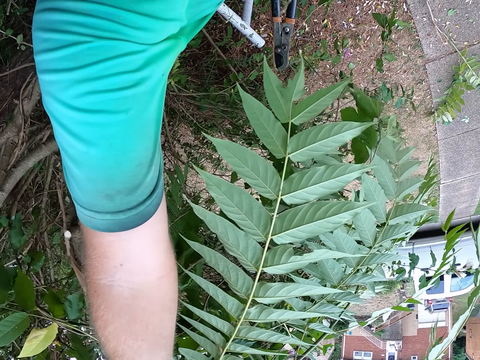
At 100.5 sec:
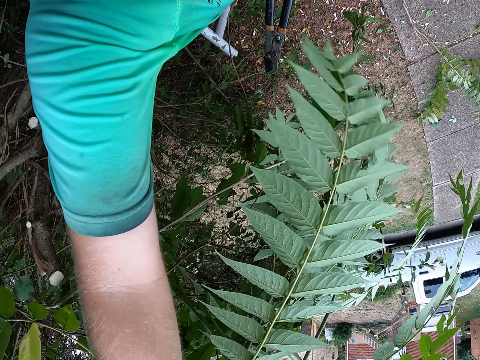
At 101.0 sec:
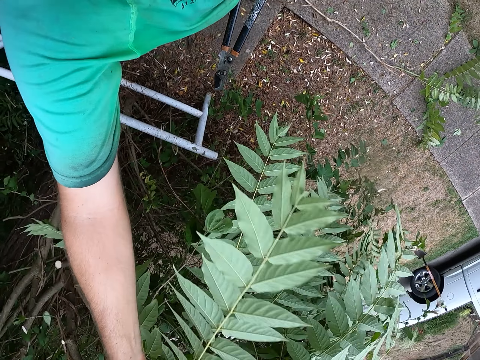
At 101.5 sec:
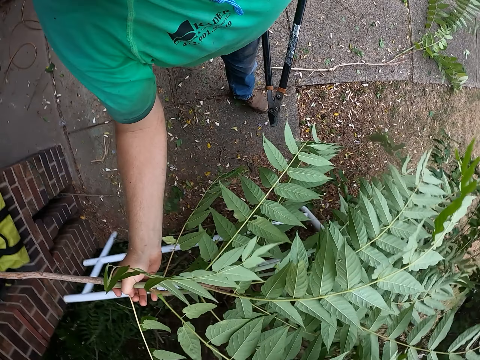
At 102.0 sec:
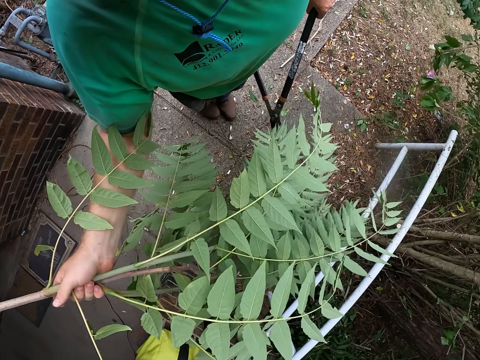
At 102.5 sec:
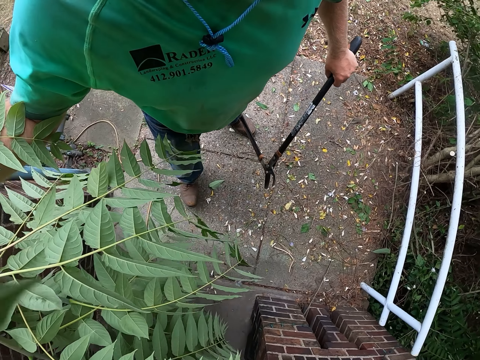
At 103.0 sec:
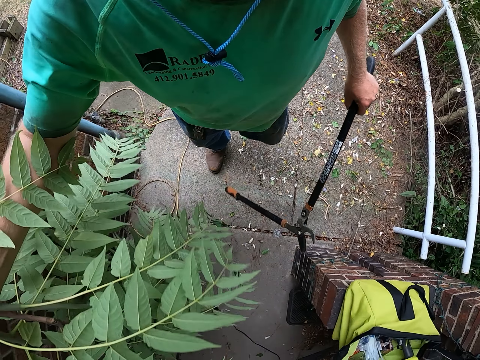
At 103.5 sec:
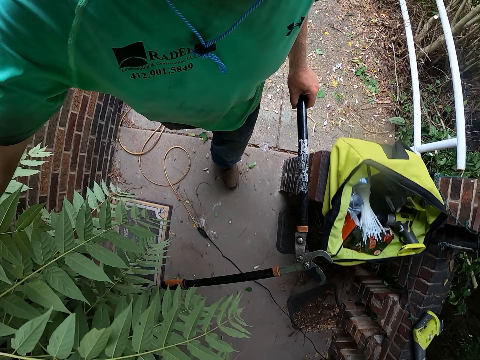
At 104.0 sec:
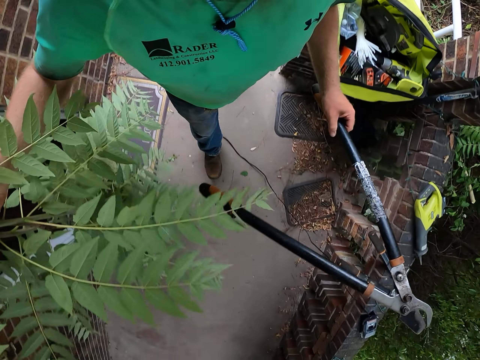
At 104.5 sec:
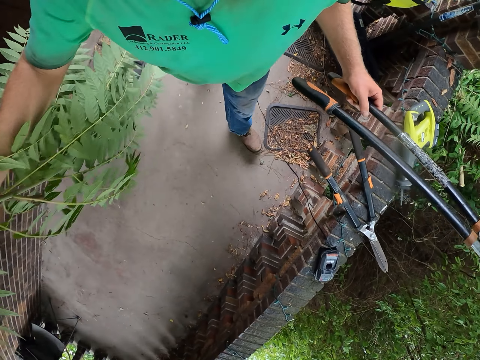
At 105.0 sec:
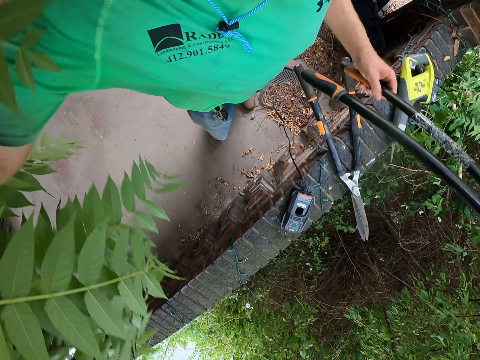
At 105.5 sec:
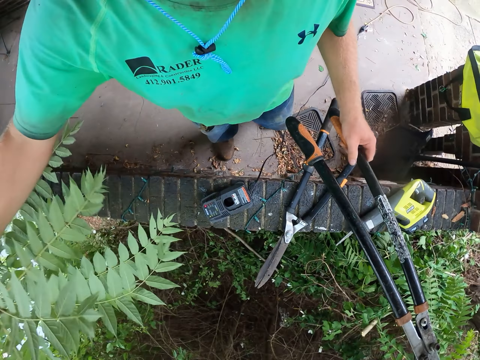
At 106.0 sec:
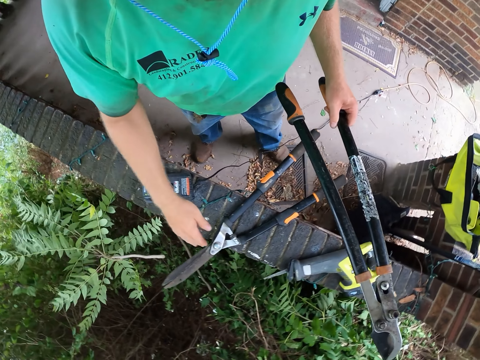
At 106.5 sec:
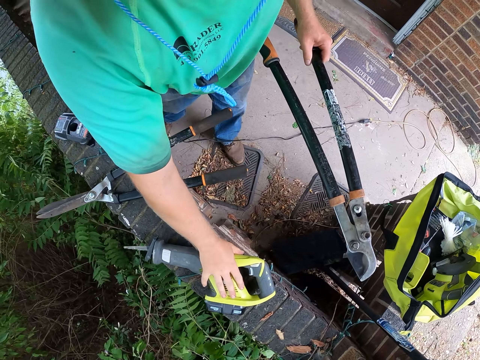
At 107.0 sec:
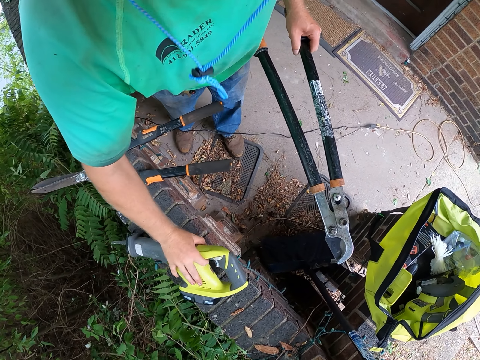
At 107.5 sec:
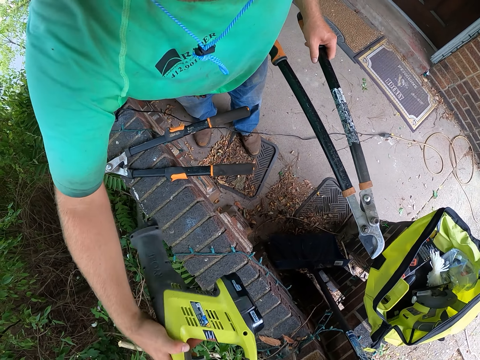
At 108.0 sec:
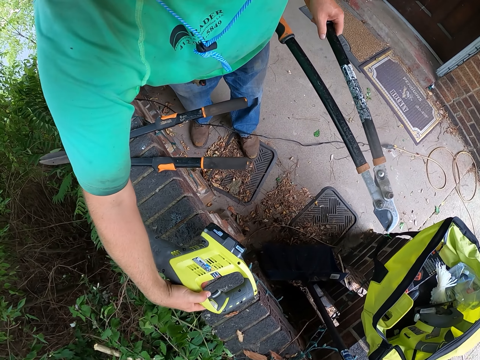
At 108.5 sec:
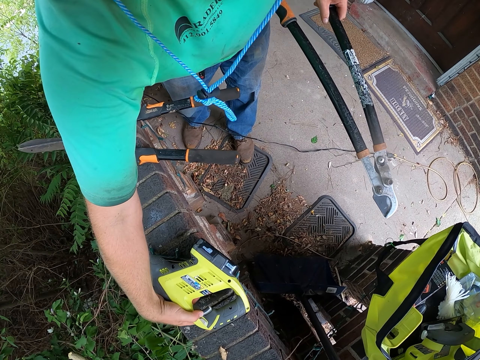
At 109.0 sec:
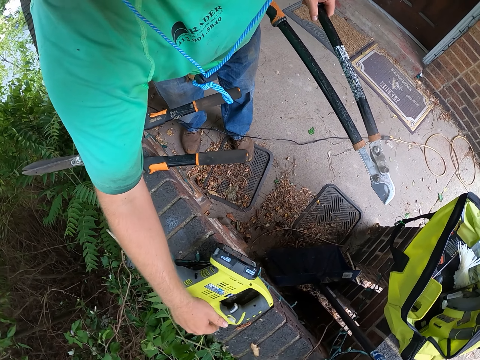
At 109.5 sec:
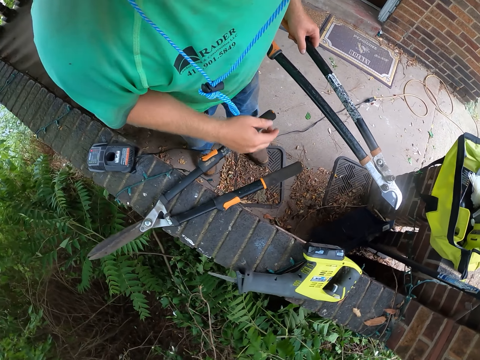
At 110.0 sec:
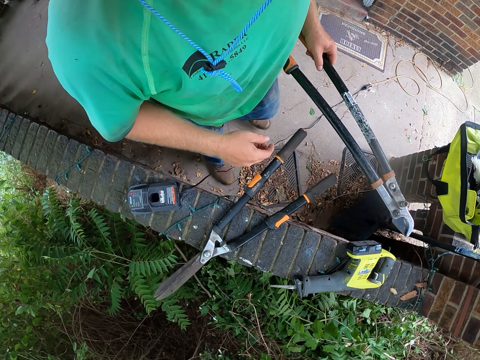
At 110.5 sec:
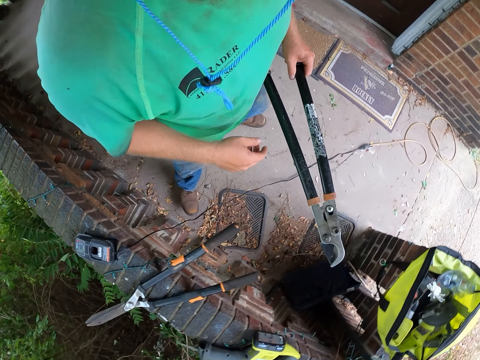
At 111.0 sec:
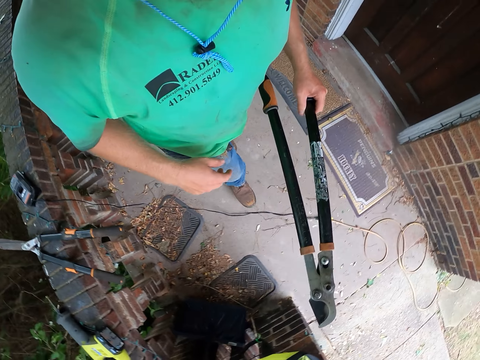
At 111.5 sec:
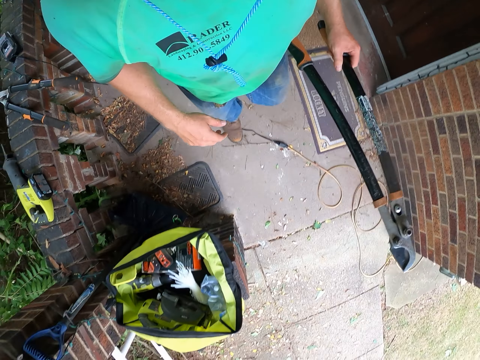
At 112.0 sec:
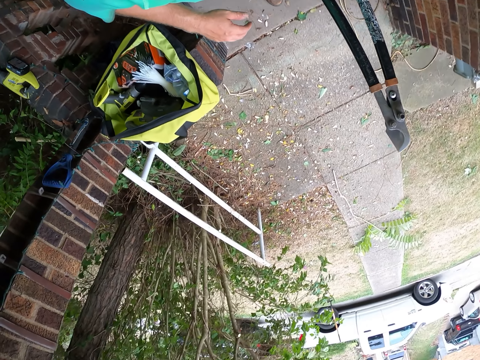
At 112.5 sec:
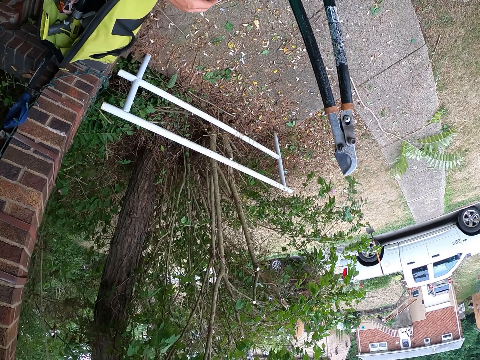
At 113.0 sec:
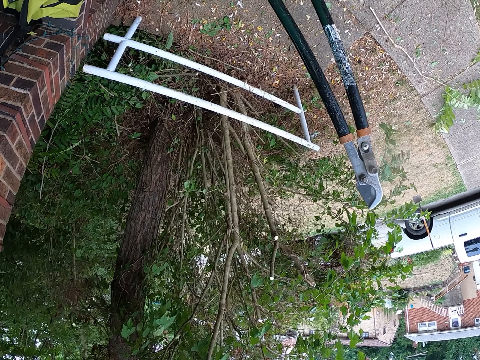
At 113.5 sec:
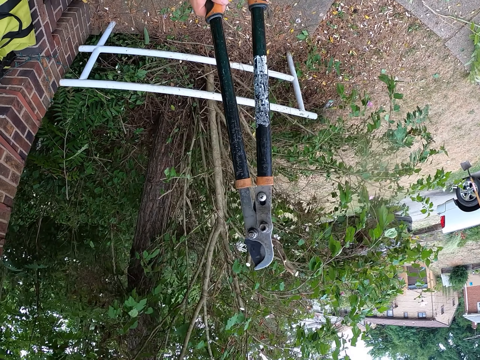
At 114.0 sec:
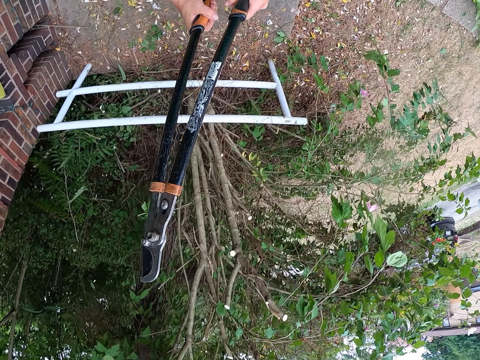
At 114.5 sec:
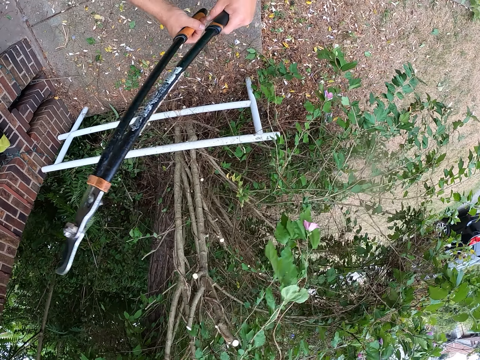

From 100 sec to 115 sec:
The camera wearer picks a trimmed branch from the tree with his right hand. He walks outside. He throws the trimmed branch in his right hand on the ground. He picks up a drilling machine on a pavement with his right hand. He moves the drilling machine or welding machine with his right hand. He drops the drilling machine in his right hand on the pavement. He walks outside with flower branches.

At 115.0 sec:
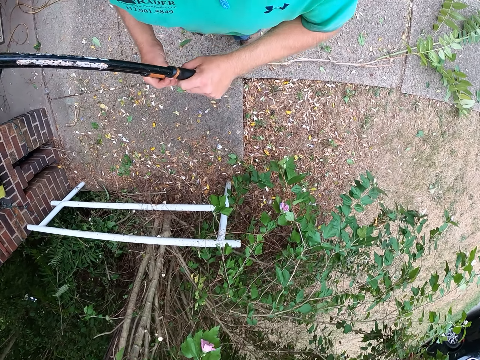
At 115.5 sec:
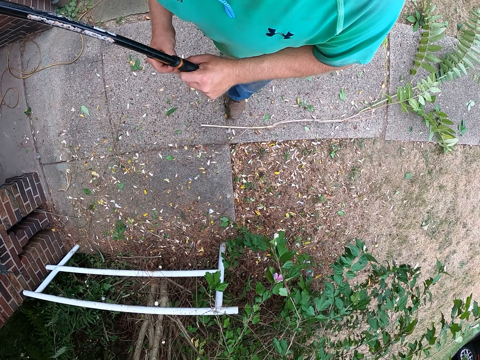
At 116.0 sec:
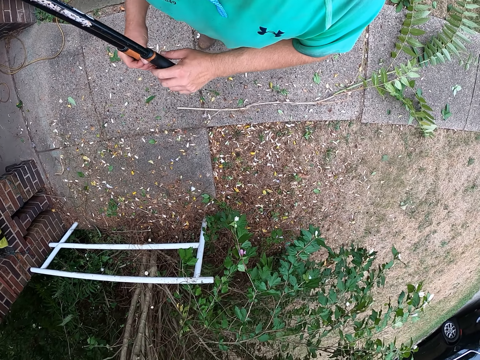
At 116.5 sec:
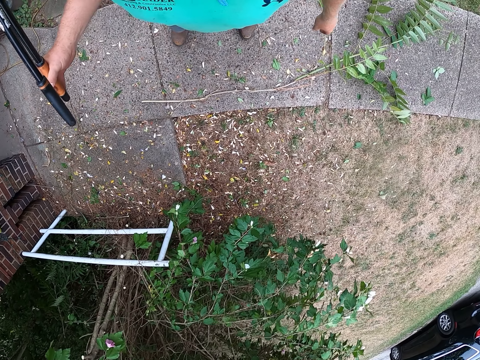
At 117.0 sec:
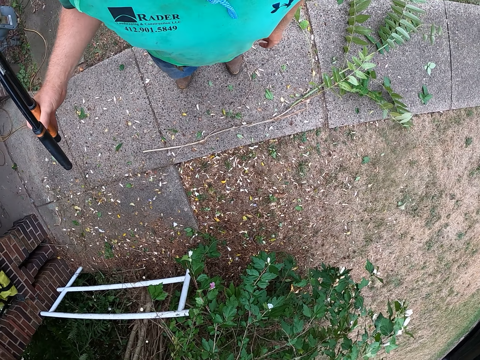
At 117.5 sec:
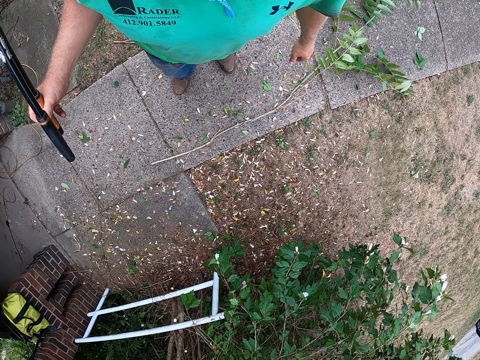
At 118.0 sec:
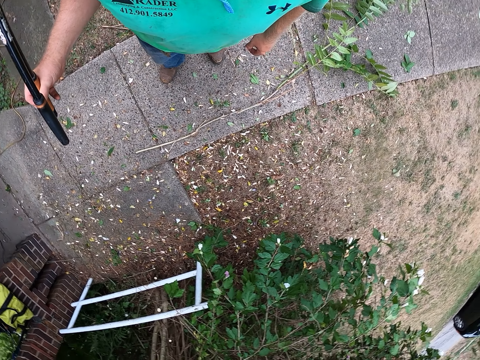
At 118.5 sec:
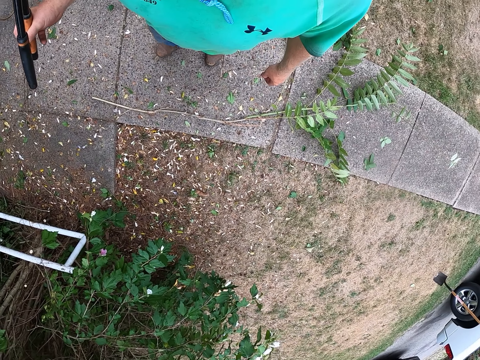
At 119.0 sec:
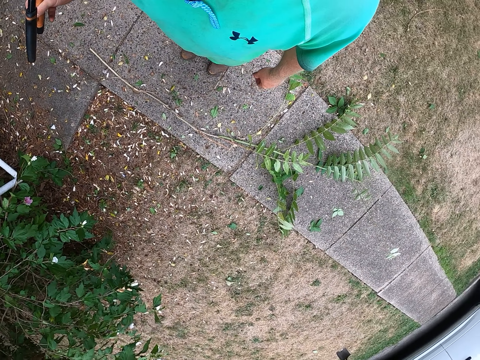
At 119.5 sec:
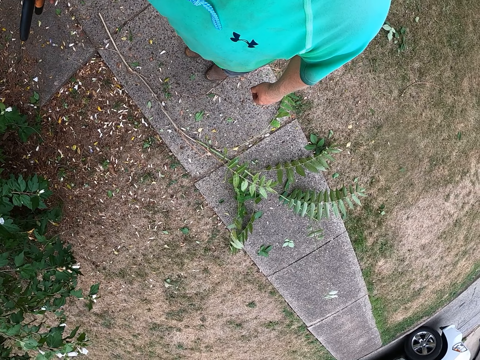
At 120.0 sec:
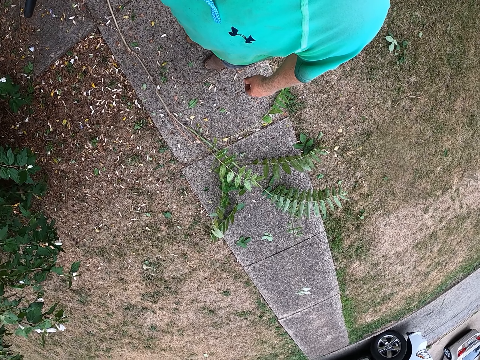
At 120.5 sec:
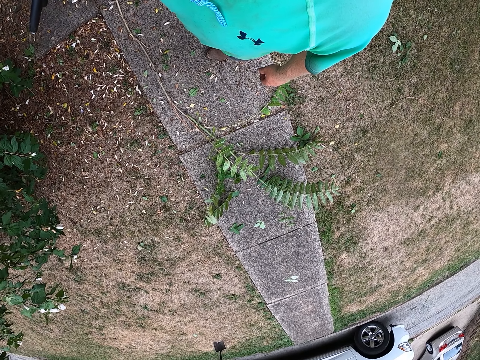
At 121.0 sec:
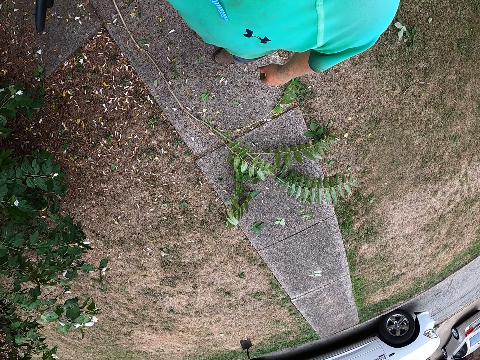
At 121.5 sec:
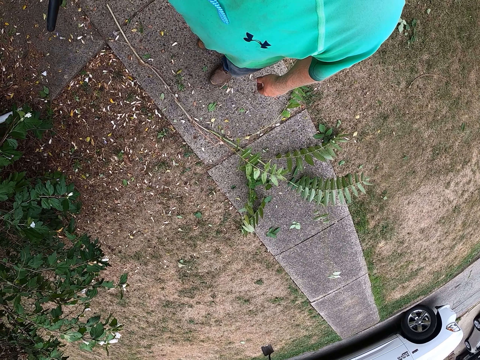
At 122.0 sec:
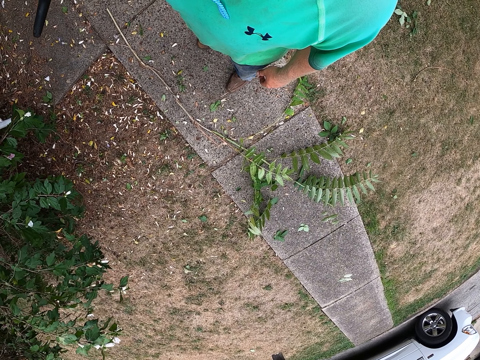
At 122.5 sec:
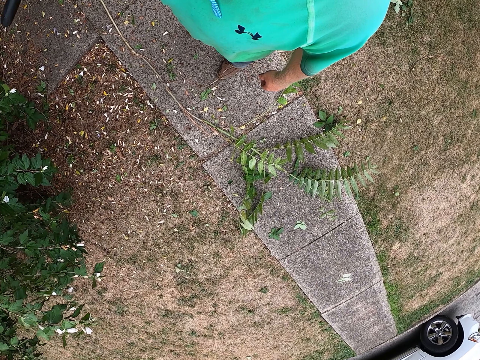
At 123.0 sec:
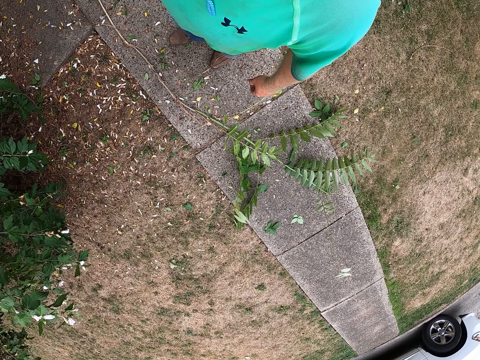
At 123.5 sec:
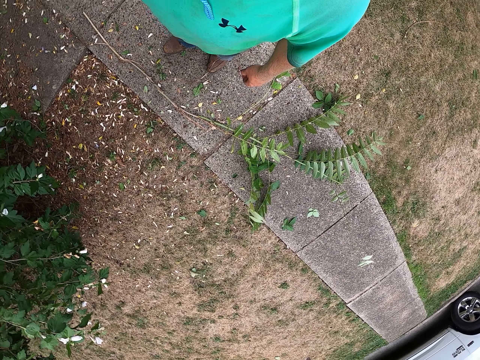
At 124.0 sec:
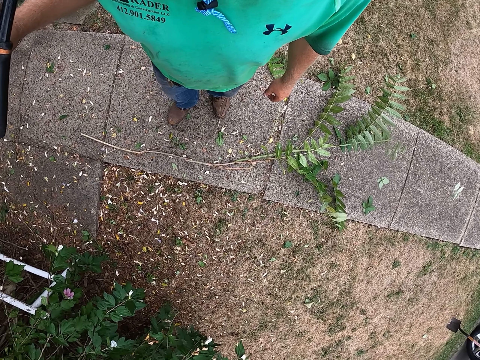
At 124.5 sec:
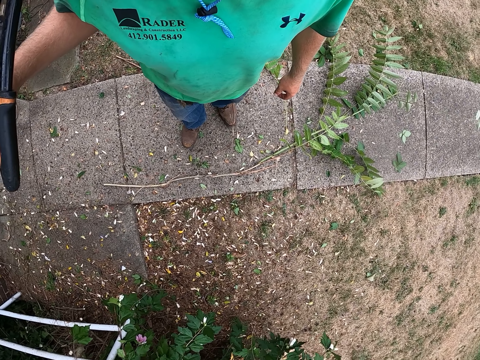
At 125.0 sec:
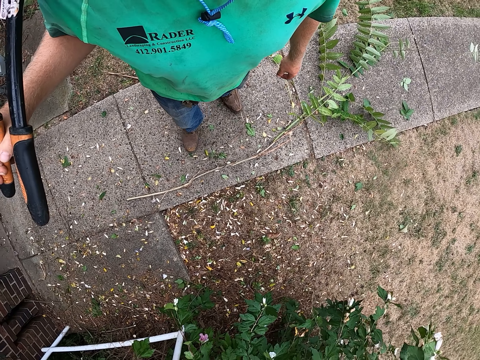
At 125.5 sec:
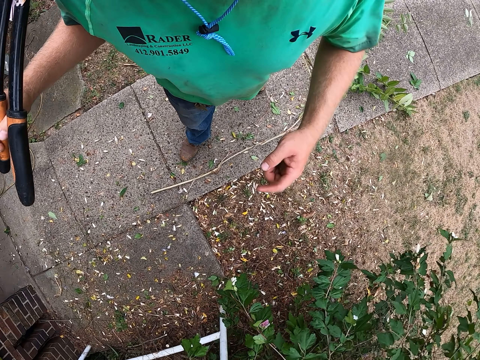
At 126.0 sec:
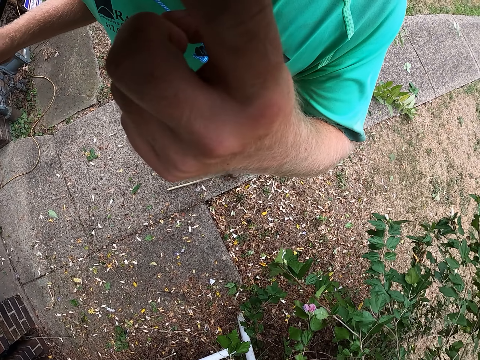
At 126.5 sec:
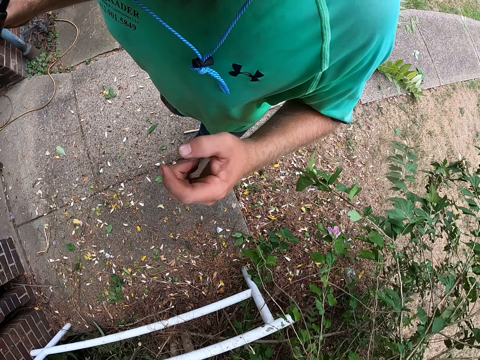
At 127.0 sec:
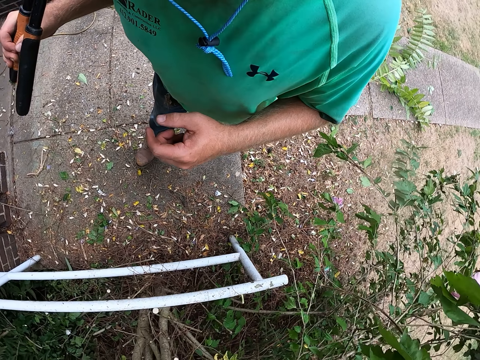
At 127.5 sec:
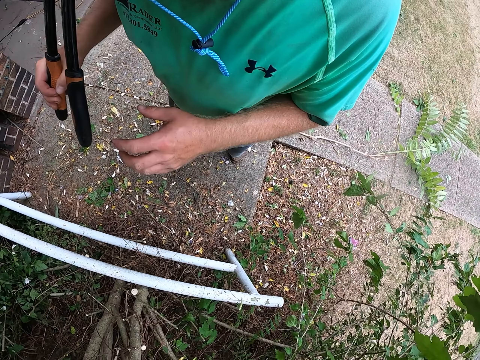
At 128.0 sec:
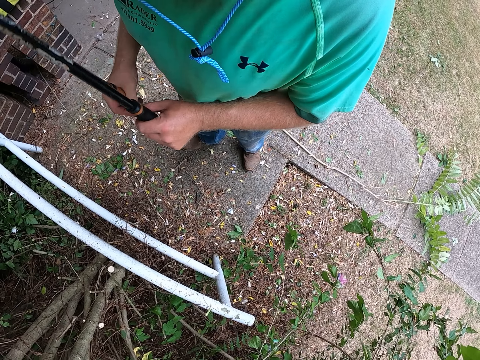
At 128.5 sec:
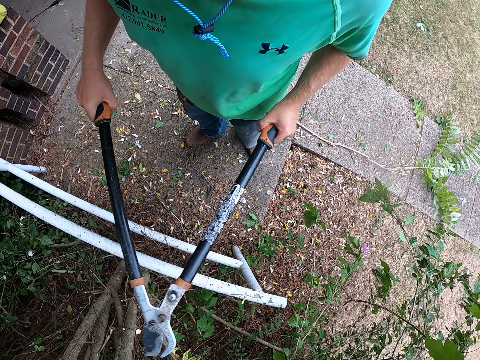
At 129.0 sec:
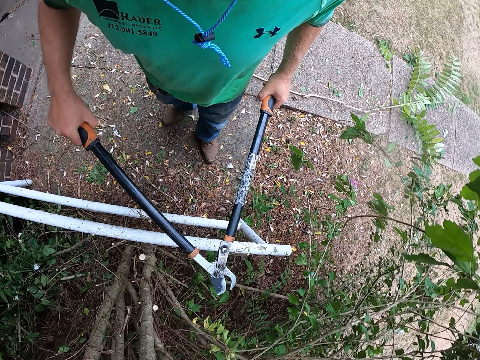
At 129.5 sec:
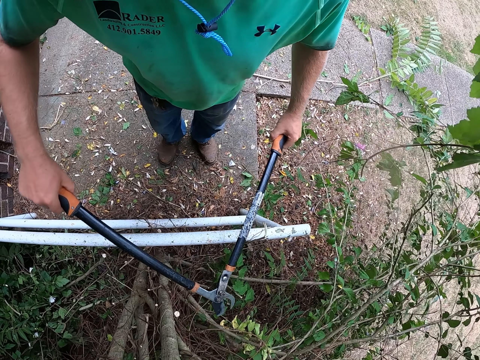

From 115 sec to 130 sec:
The camera wearer holds the shear with his right hand. He stares outside. He touches his face with his left hand. He holds the shear, or pruning shears, with both hands.
